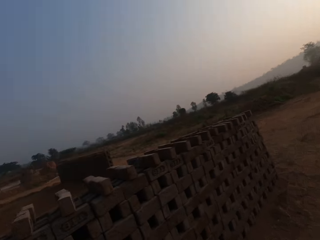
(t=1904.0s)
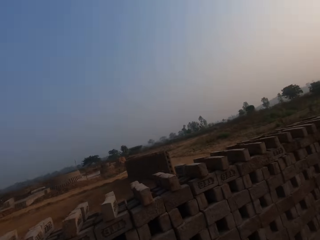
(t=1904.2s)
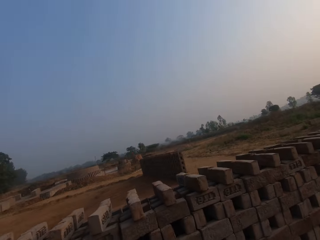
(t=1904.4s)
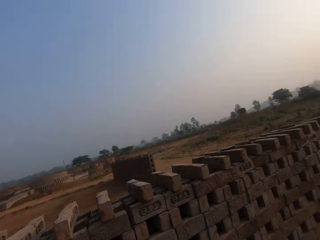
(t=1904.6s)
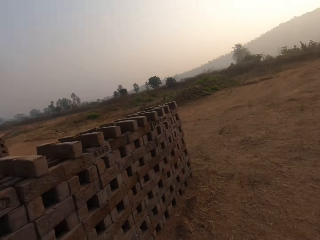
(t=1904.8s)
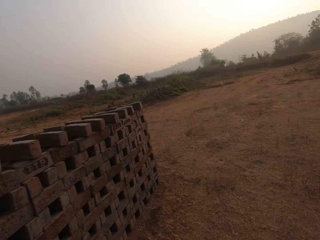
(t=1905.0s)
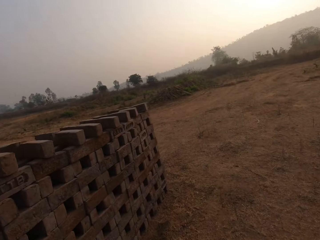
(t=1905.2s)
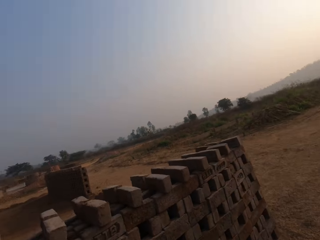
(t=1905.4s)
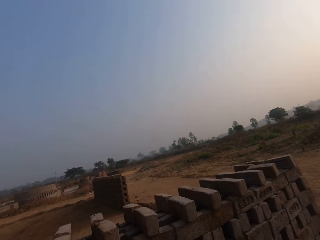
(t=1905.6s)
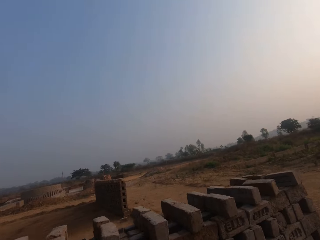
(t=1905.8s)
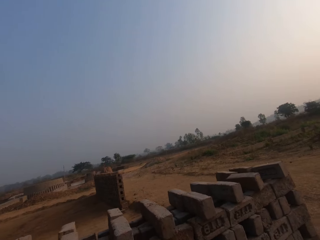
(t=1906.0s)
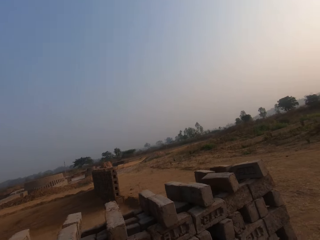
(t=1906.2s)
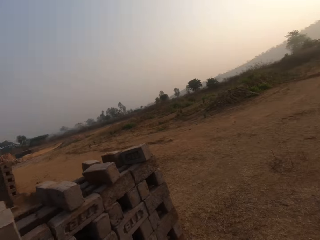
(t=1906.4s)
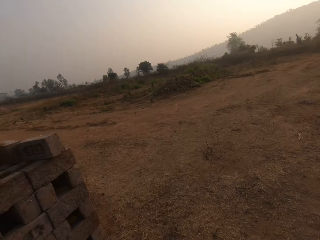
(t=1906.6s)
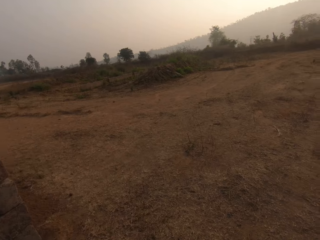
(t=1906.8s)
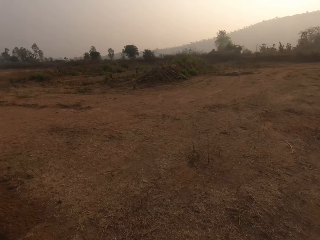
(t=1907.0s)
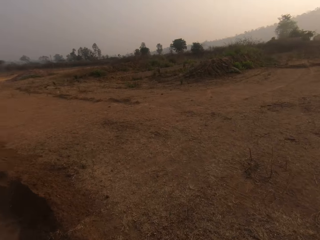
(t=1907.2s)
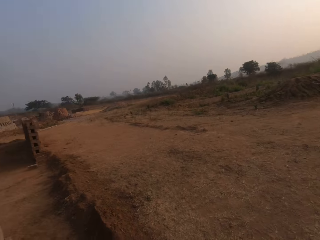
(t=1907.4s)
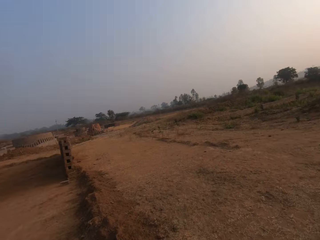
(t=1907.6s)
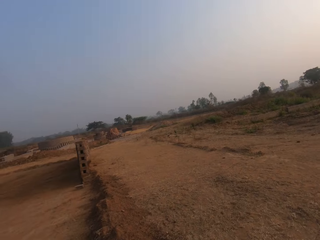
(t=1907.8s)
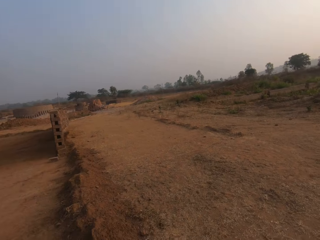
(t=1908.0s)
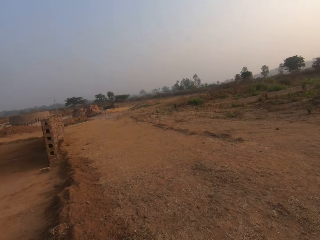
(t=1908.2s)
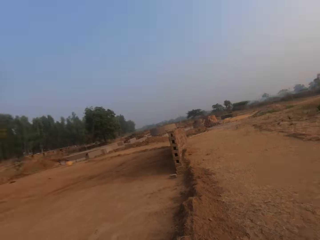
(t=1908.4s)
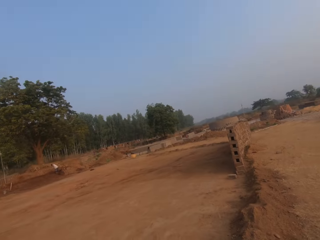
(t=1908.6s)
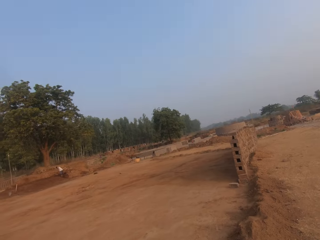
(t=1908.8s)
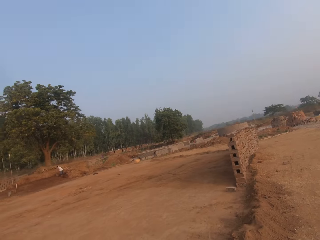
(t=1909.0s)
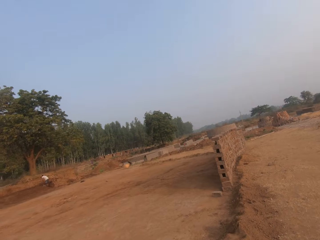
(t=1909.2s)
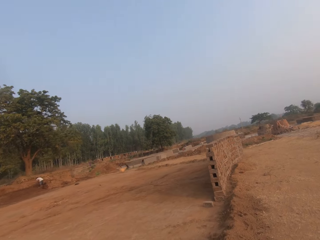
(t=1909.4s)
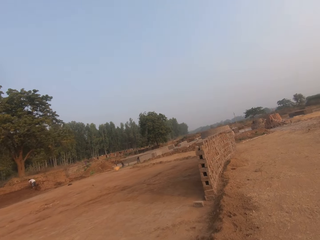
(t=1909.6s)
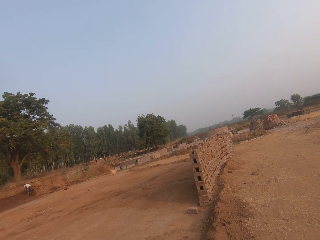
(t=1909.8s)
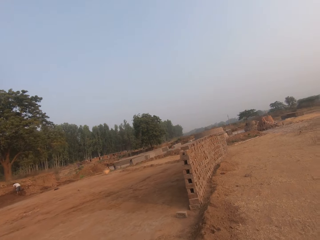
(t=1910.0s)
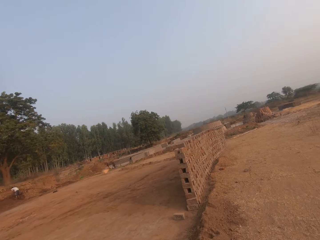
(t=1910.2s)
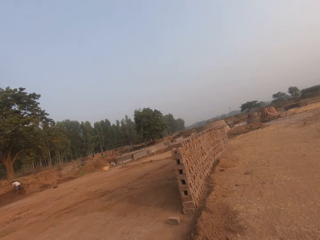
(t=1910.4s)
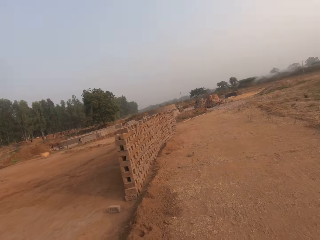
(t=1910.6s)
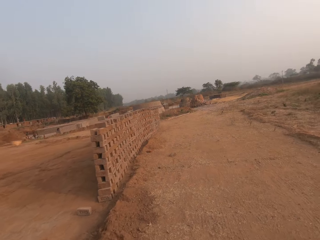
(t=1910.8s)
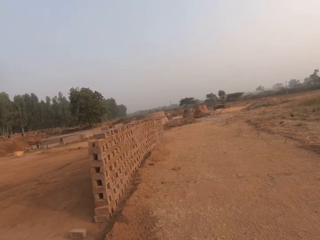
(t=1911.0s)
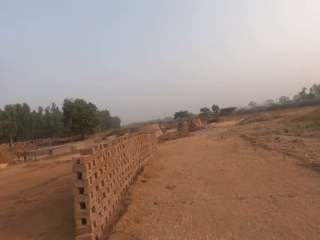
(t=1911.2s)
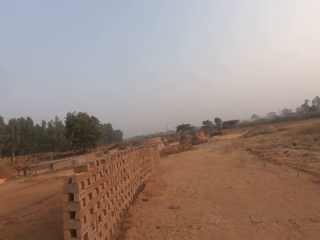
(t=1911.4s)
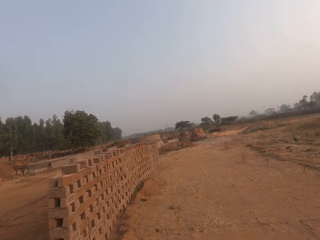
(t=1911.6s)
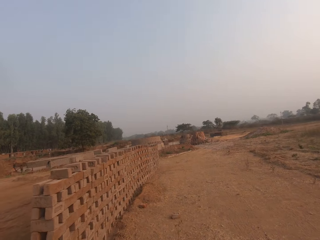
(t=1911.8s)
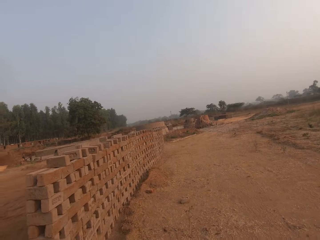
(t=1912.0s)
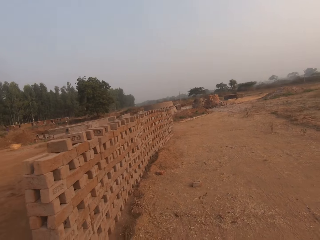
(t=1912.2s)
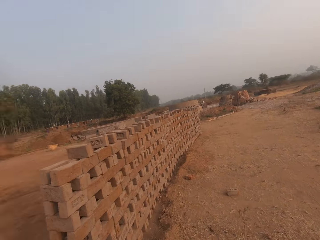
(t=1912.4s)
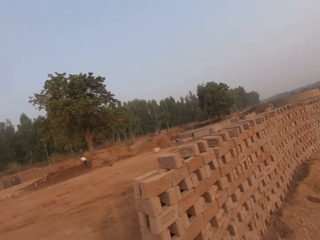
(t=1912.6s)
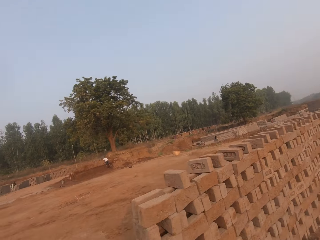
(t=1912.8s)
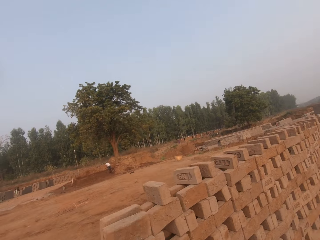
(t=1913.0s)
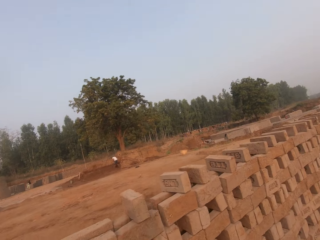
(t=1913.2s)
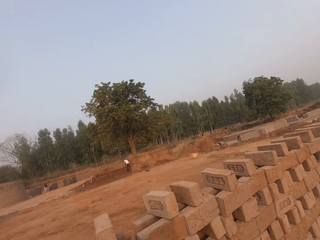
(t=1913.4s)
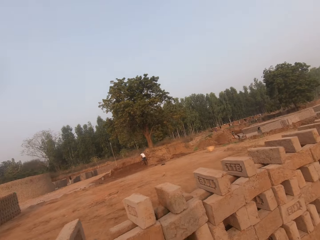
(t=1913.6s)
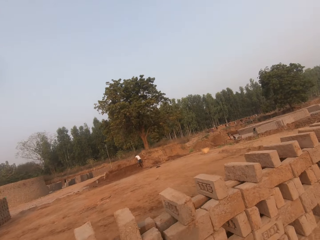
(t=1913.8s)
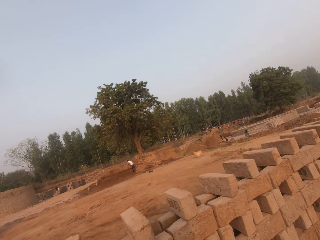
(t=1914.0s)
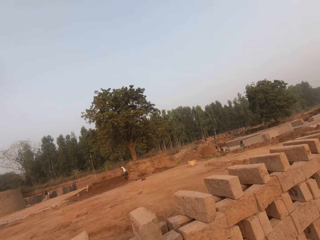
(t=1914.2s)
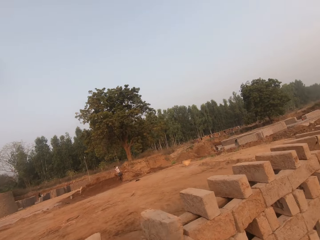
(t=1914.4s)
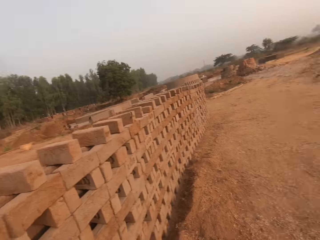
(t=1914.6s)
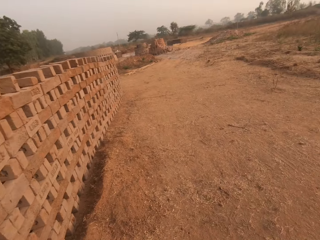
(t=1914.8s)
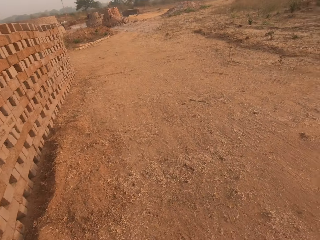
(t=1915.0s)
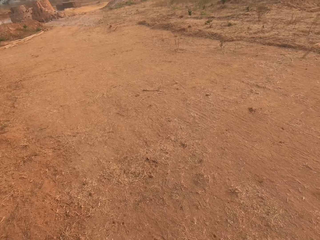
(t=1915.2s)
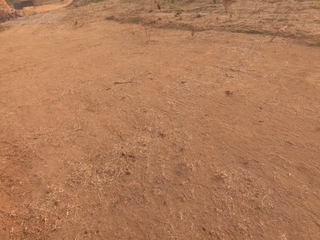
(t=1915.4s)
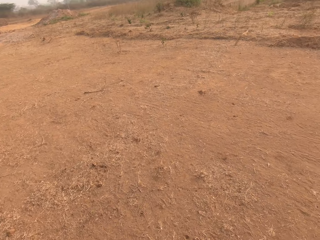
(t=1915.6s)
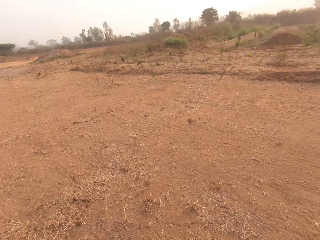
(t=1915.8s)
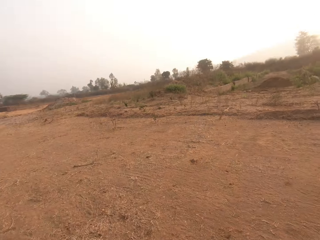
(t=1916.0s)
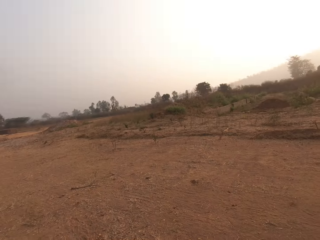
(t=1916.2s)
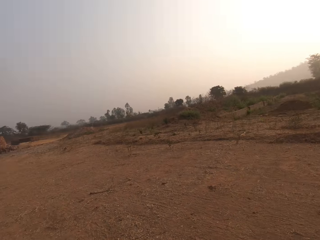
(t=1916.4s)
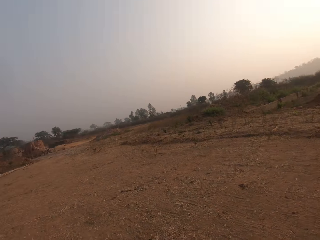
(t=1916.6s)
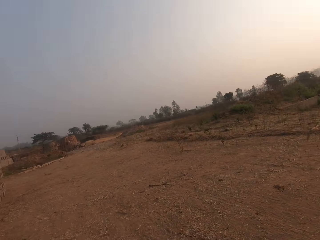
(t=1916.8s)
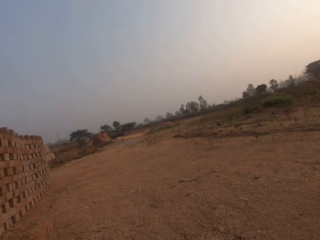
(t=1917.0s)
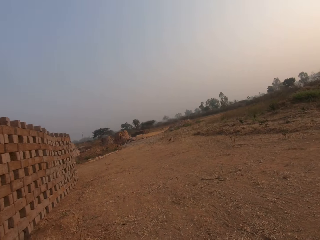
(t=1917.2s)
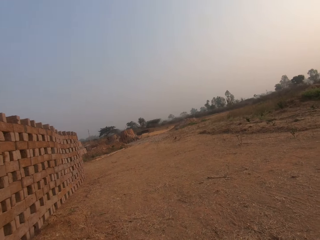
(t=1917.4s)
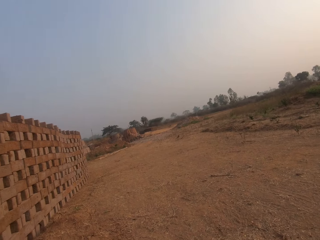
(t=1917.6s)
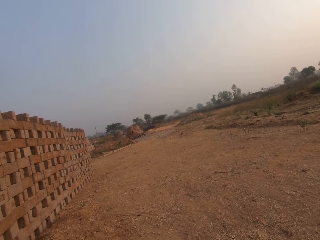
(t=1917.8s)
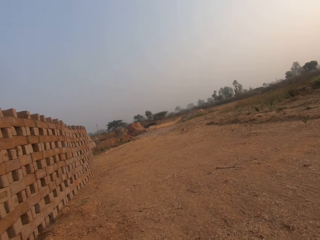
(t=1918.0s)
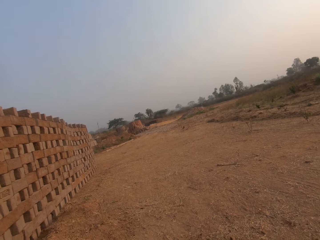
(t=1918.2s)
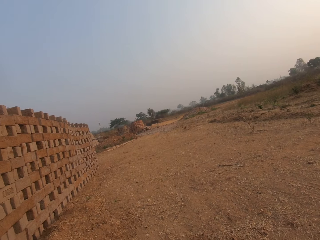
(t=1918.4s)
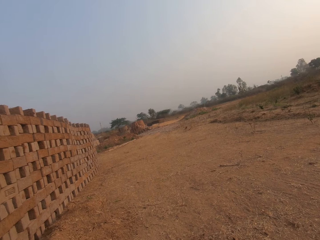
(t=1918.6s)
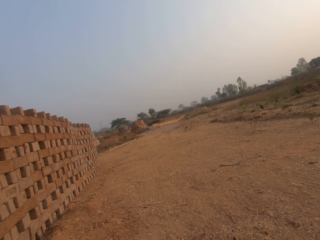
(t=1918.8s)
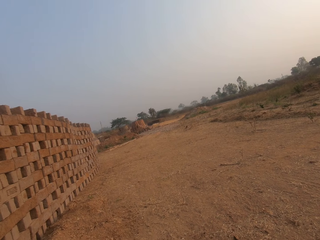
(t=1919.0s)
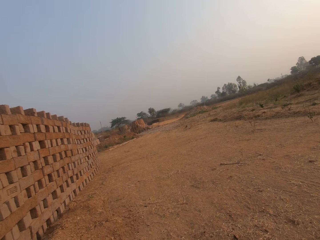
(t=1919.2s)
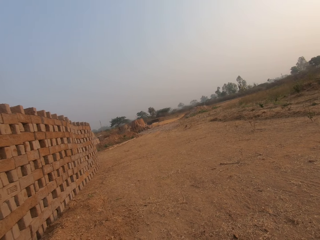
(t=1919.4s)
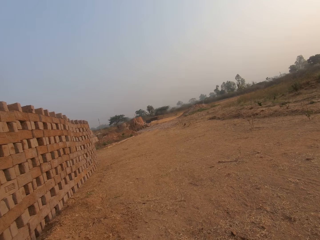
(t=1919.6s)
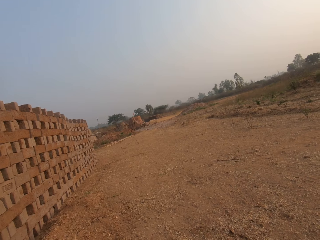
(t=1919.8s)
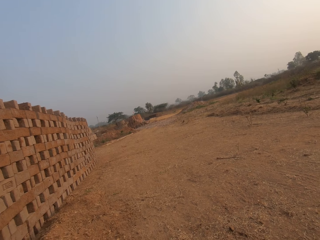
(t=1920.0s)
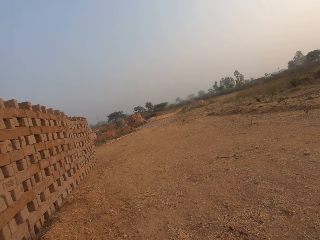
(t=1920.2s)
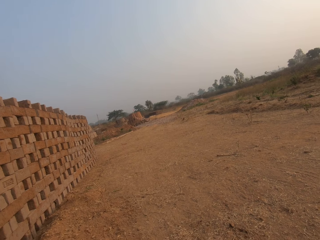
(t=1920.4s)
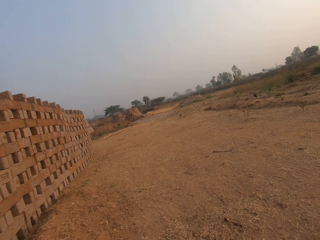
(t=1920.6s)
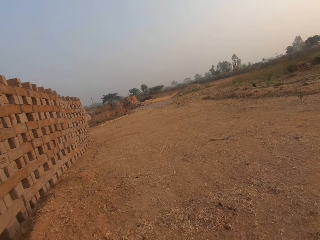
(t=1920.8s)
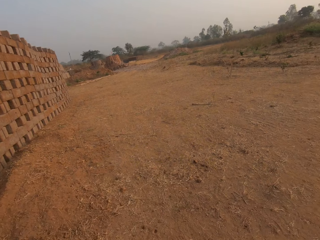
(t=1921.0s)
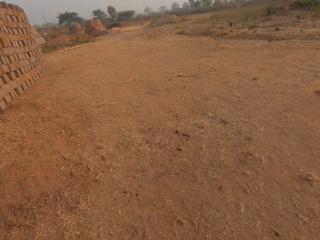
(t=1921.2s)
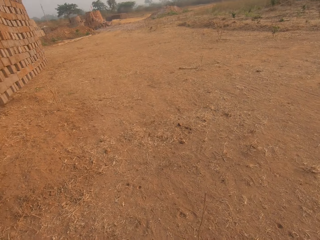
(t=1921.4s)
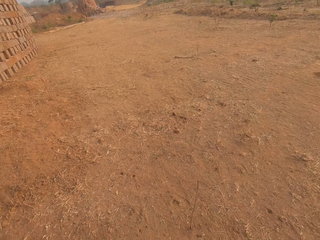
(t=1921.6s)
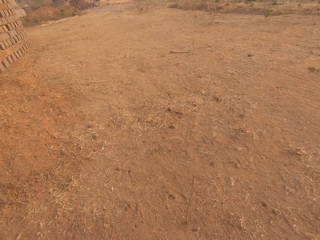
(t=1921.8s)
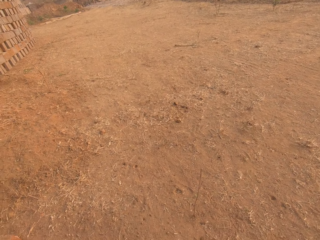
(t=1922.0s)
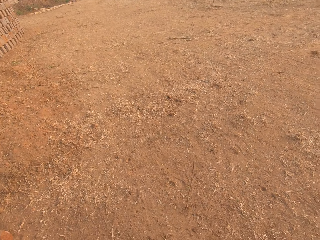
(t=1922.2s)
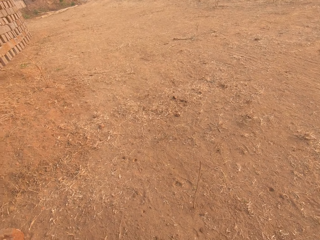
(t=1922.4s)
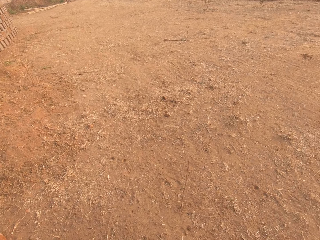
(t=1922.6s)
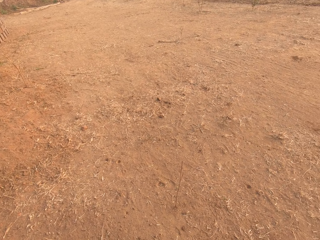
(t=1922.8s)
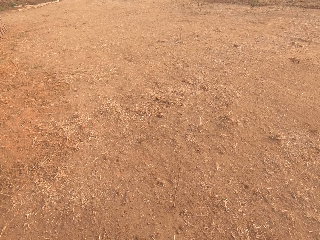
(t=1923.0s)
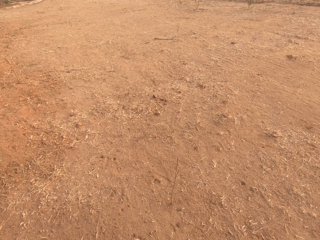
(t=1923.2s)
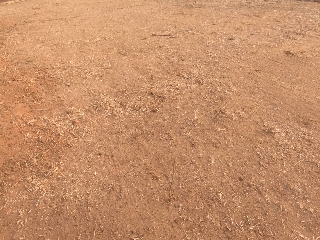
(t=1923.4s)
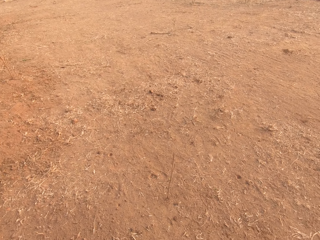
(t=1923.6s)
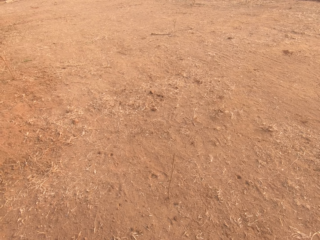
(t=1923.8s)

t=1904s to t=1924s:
The camera wearer looks around a construction site. They walk around the construction site. They look around the construction site.

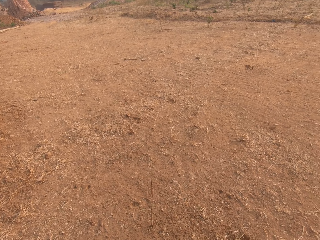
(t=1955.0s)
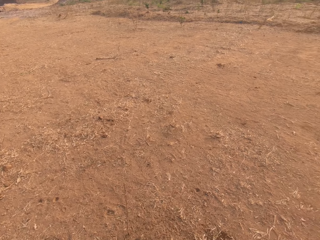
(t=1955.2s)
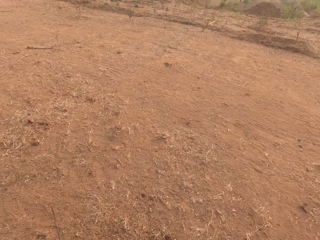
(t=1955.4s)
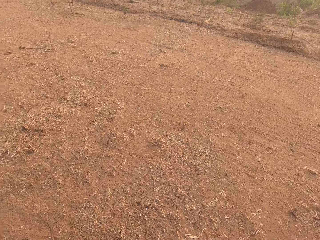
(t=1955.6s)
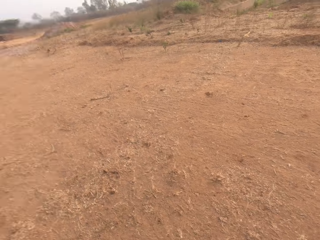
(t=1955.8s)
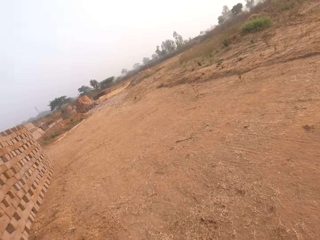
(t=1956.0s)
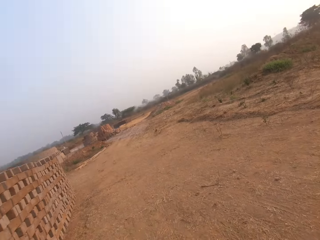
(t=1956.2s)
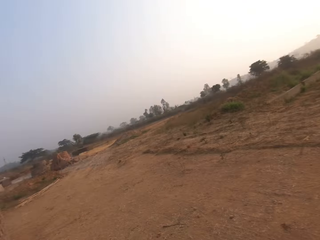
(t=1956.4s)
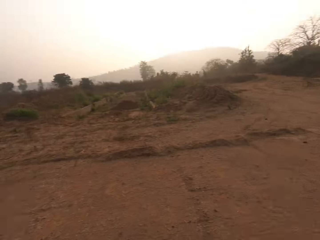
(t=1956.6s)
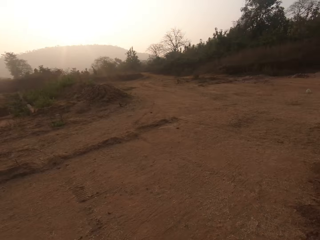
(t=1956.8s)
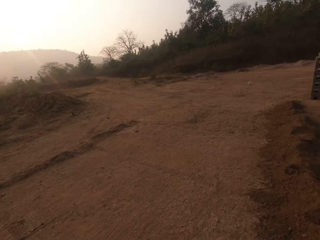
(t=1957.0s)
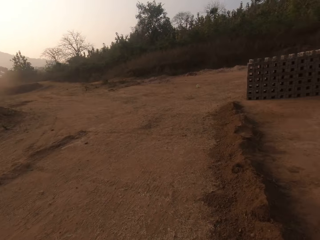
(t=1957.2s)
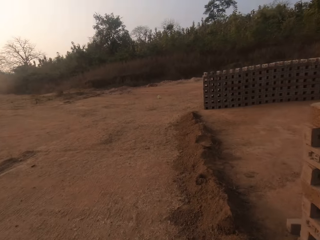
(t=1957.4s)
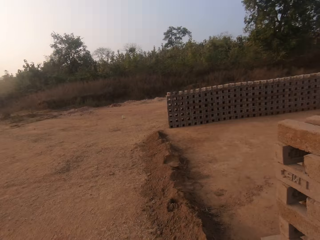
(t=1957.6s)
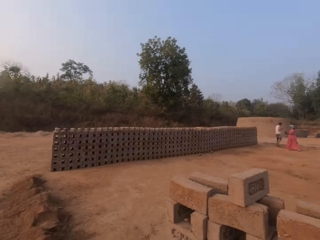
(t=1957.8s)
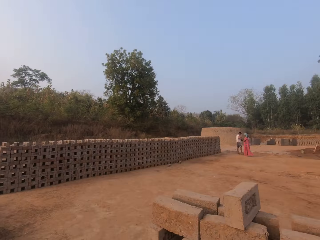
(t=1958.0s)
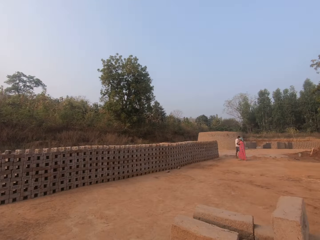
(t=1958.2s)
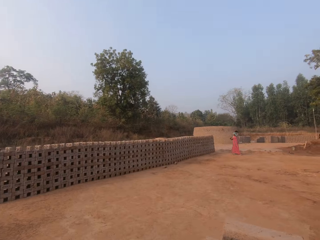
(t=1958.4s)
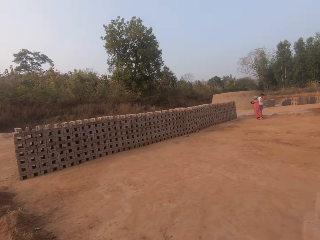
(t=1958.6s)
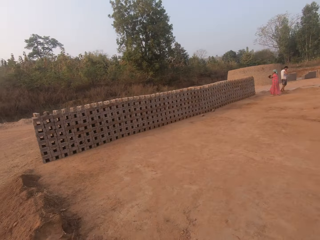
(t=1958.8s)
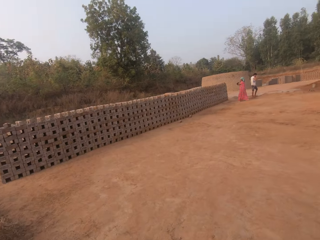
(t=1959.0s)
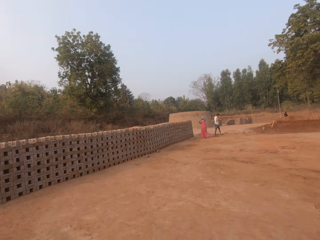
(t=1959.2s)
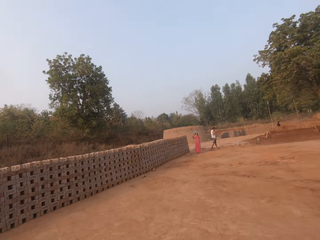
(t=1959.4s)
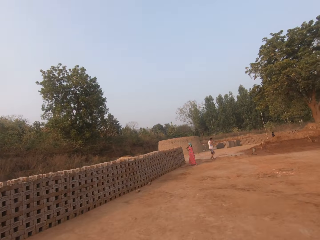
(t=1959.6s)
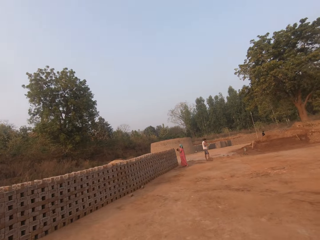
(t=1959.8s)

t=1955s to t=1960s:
The camera wearer walks around a construction site.
